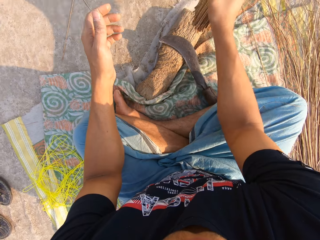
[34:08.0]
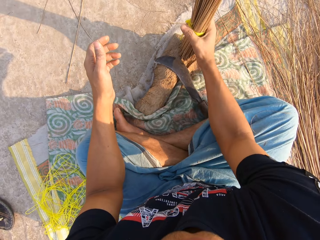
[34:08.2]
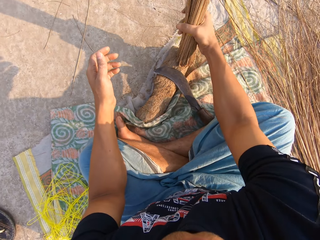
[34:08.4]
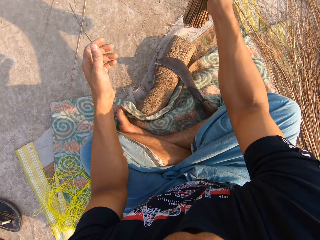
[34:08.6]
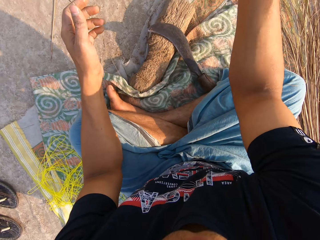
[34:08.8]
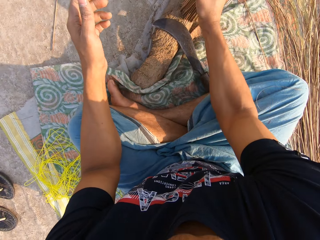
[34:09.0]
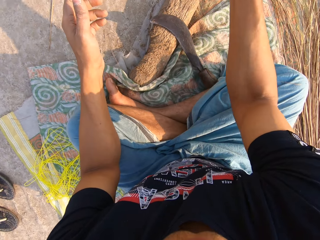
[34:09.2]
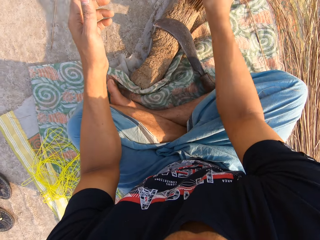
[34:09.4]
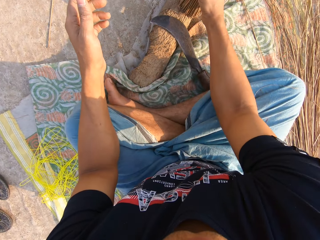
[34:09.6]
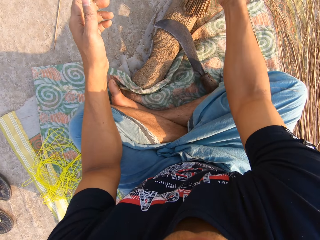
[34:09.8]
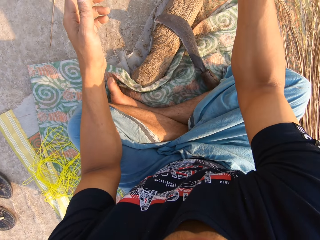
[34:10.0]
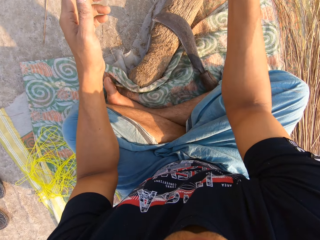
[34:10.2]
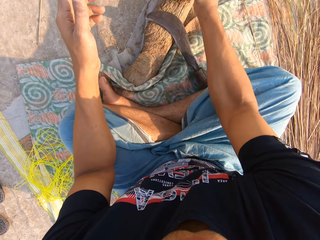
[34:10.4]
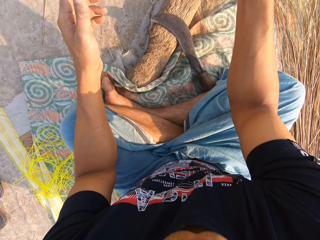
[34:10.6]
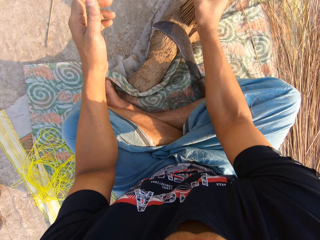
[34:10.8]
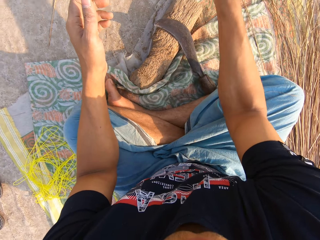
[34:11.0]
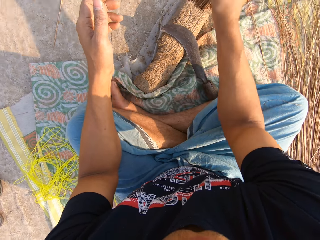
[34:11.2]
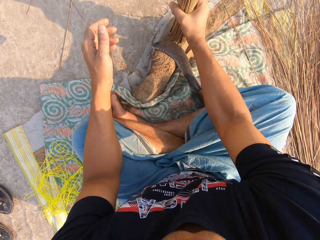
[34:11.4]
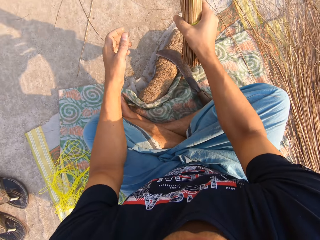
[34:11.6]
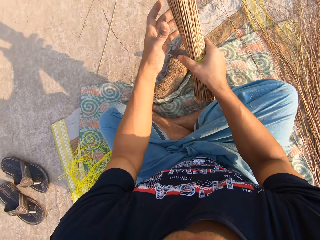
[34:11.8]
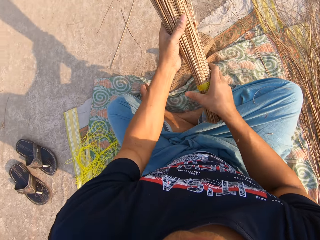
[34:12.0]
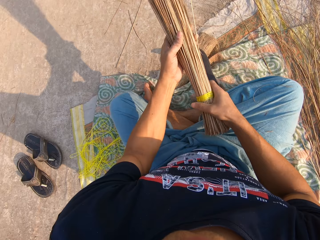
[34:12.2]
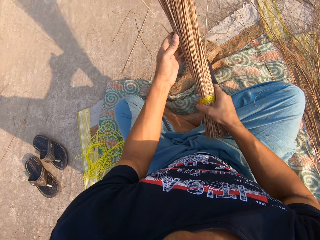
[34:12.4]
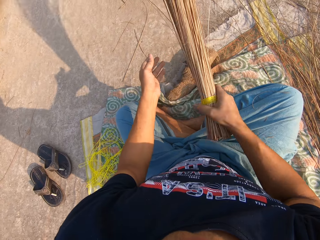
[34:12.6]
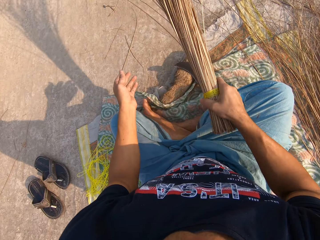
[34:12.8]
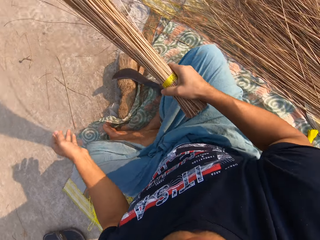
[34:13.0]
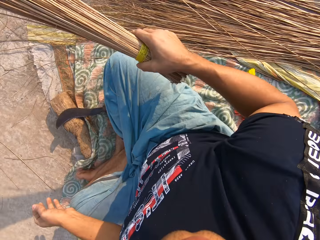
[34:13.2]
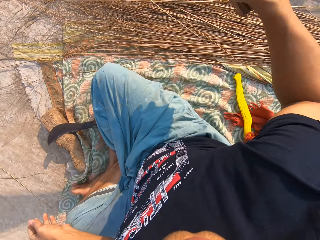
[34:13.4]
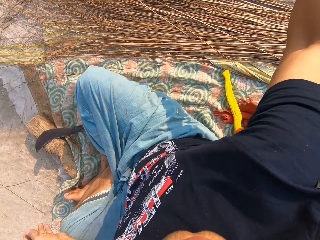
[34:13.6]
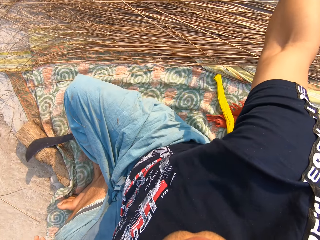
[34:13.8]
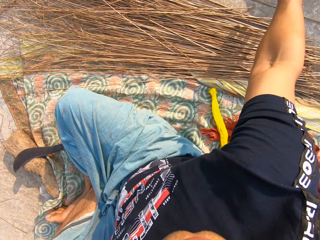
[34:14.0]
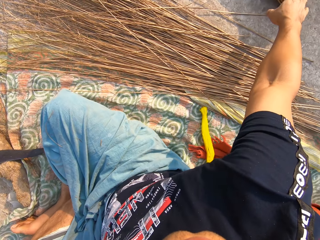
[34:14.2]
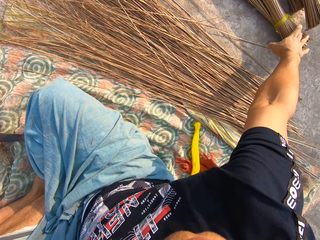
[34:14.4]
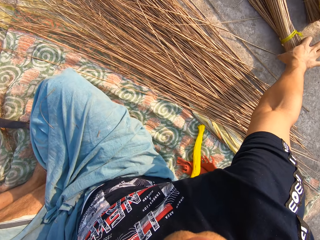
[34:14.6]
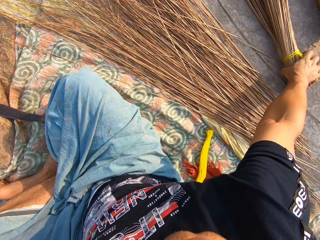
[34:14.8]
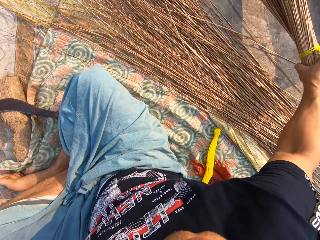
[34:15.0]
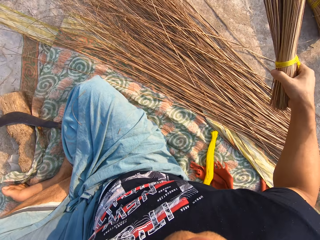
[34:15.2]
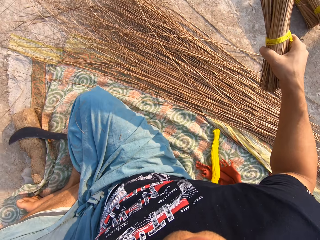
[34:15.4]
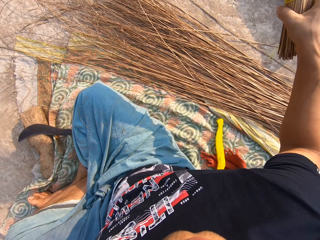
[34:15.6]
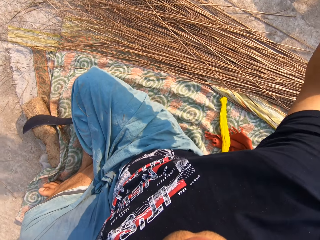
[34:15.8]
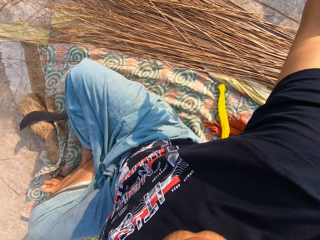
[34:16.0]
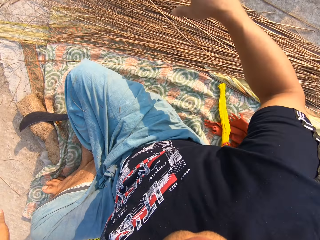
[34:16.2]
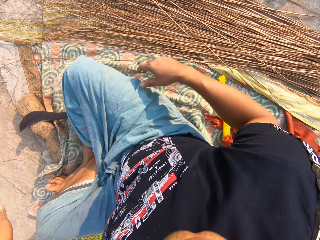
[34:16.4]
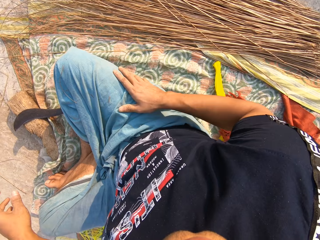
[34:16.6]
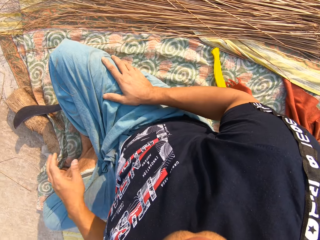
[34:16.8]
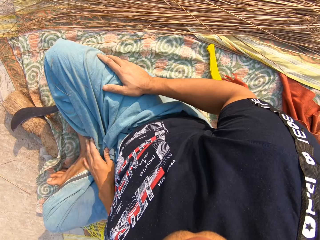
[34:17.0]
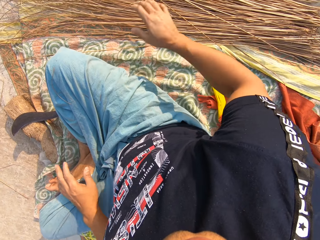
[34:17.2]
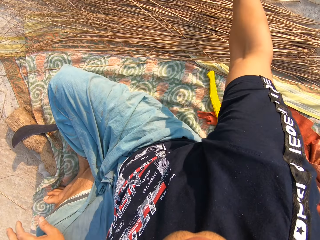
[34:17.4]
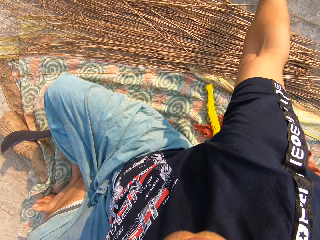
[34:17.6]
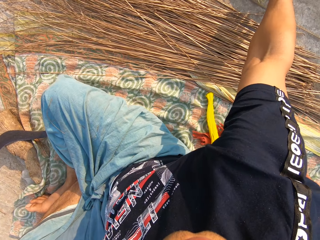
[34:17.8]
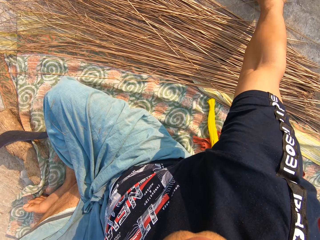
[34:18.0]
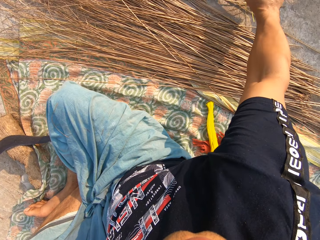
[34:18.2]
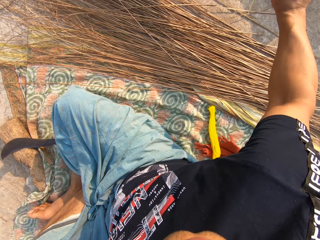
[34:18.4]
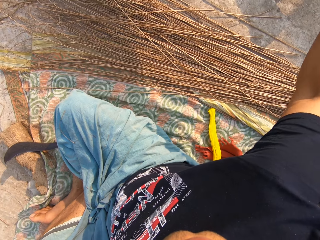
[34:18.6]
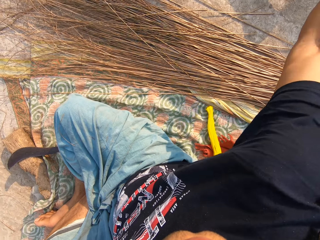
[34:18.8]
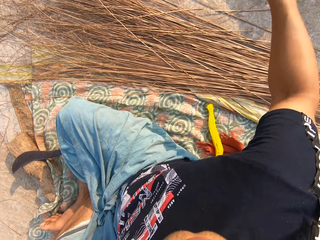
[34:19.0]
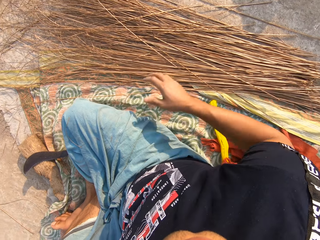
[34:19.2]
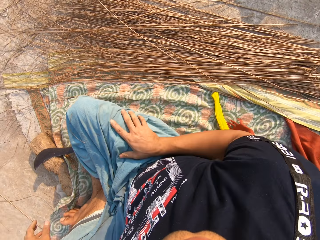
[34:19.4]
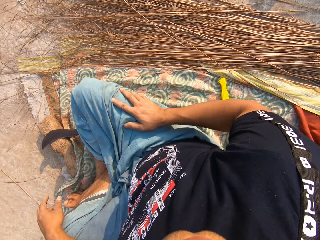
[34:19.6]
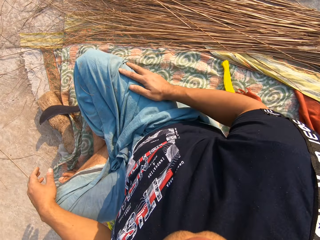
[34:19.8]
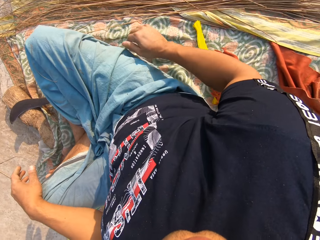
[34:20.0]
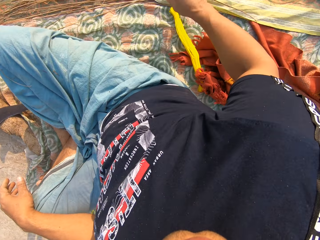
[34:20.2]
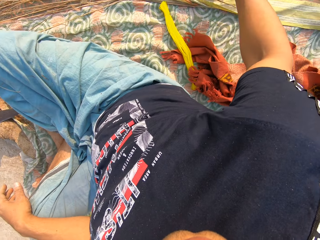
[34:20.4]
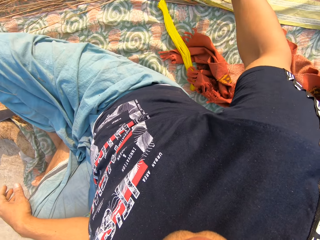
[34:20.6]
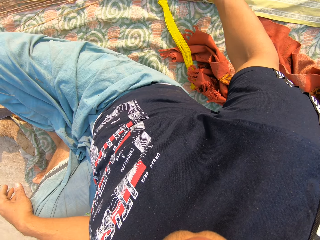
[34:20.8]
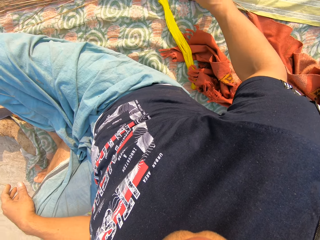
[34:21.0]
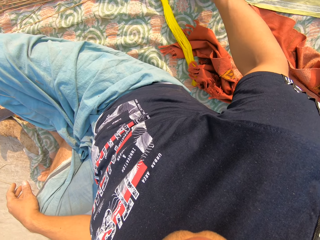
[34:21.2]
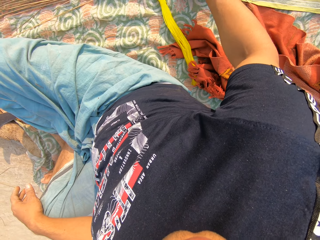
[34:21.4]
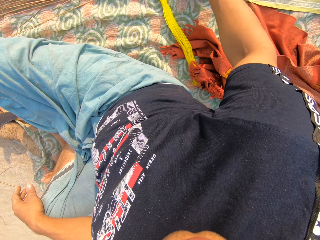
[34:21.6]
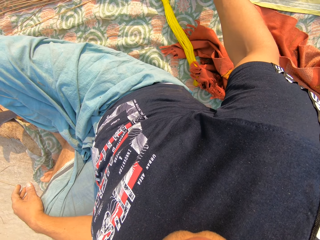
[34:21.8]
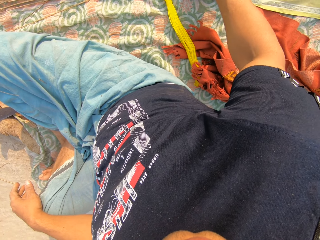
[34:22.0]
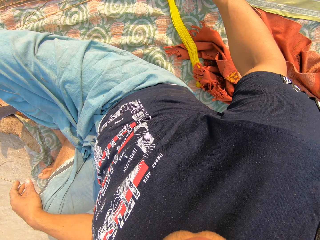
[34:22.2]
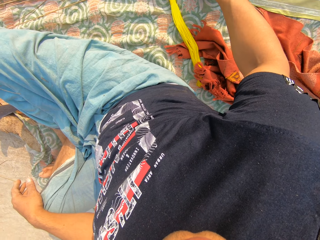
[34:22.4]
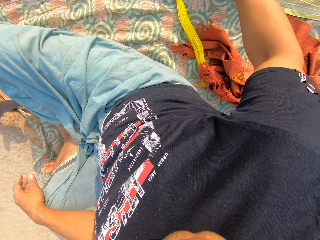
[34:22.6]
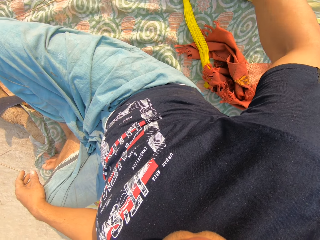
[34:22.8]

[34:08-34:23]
The camera wearer holds the broom with both his hands. He shakes the broomstick. He throws the broomstick away. He picks up the broom from the floor with his right hand. He shakes the broomstick and throws the broomstick away. He places his hand on his hip. He picks up another broomstick and throws the broomstick away. He places his hand on his hip. He stares at the cloth.

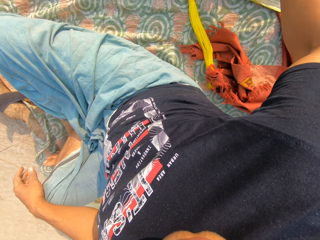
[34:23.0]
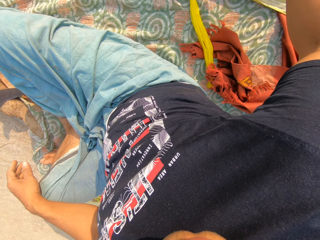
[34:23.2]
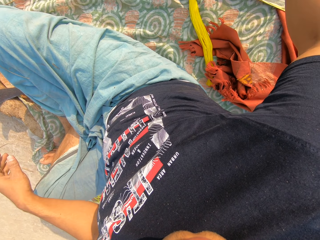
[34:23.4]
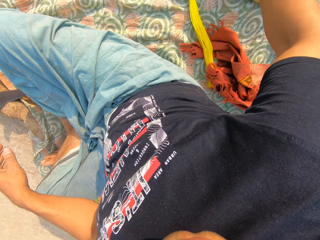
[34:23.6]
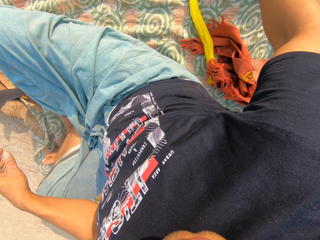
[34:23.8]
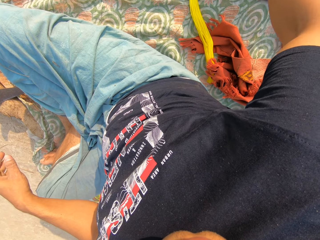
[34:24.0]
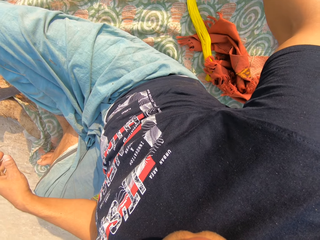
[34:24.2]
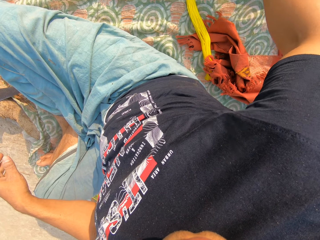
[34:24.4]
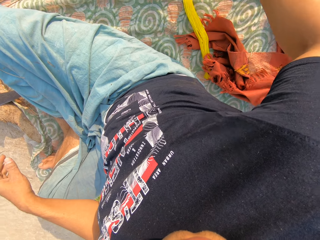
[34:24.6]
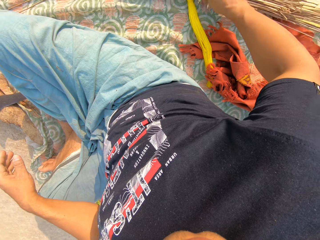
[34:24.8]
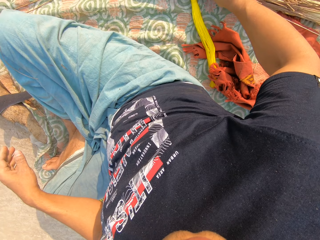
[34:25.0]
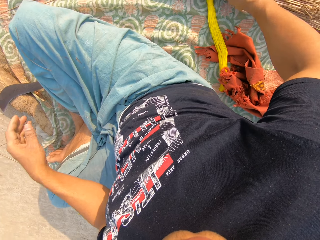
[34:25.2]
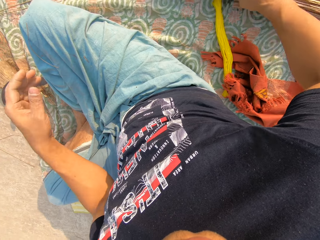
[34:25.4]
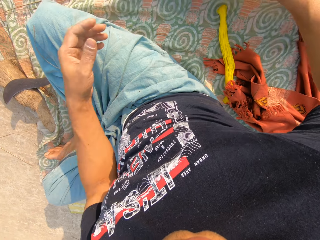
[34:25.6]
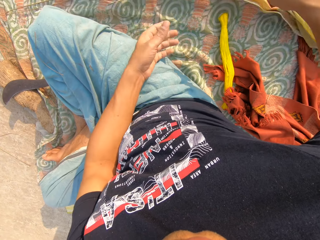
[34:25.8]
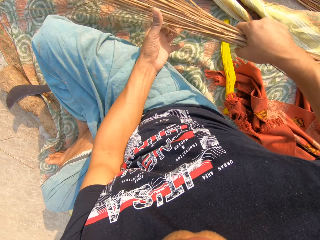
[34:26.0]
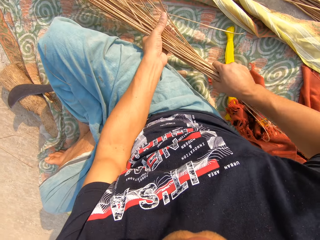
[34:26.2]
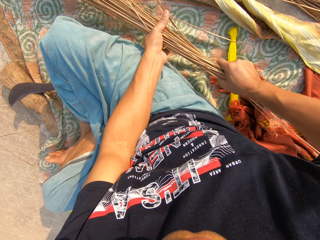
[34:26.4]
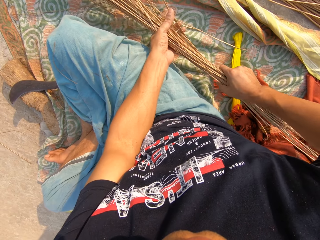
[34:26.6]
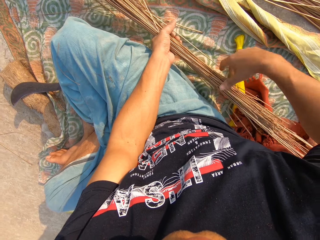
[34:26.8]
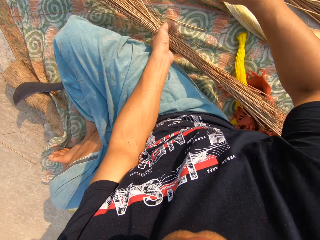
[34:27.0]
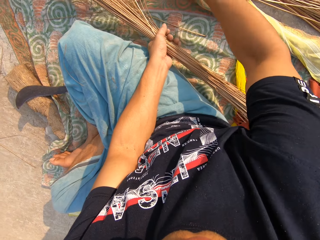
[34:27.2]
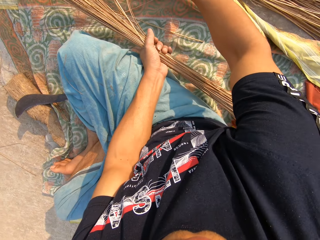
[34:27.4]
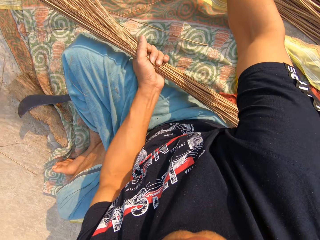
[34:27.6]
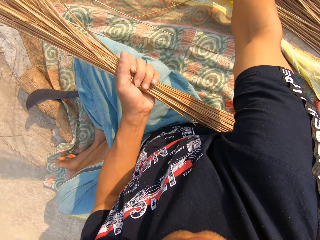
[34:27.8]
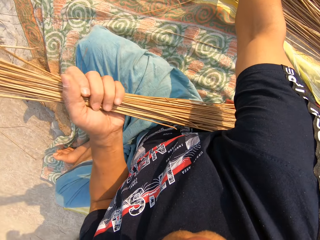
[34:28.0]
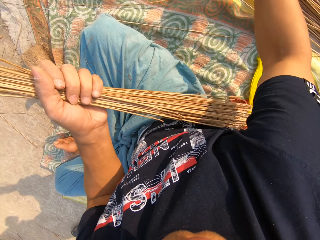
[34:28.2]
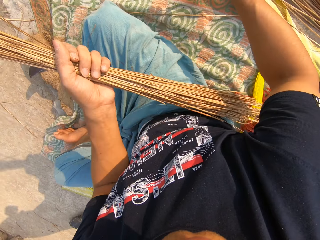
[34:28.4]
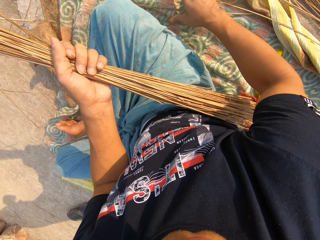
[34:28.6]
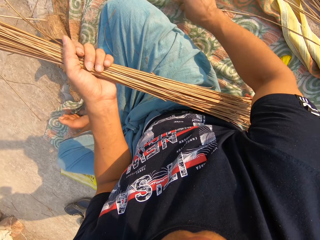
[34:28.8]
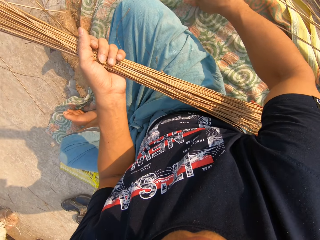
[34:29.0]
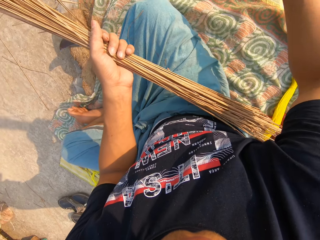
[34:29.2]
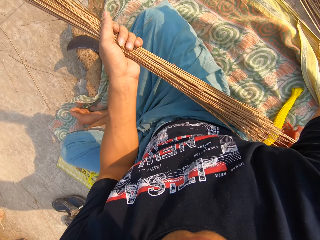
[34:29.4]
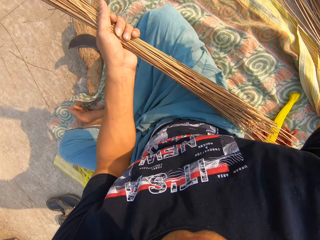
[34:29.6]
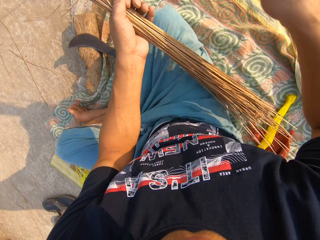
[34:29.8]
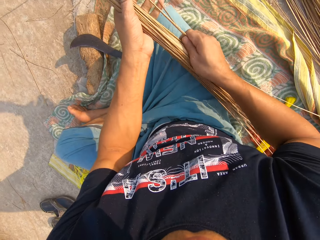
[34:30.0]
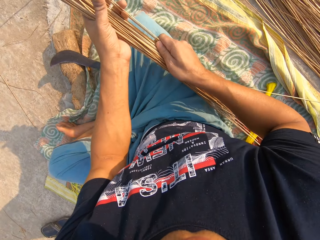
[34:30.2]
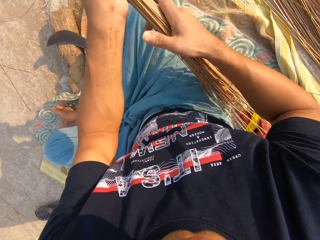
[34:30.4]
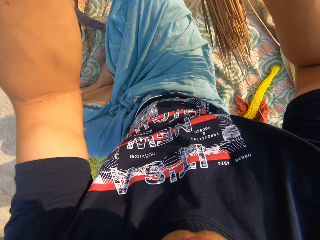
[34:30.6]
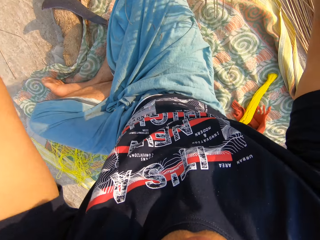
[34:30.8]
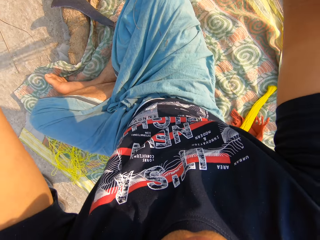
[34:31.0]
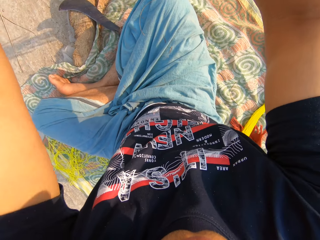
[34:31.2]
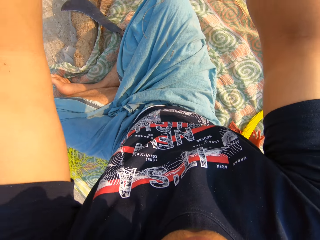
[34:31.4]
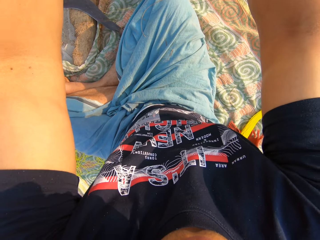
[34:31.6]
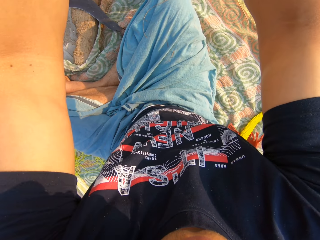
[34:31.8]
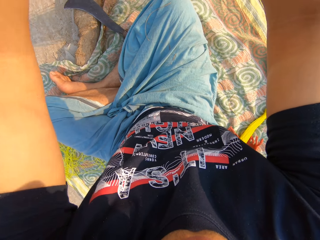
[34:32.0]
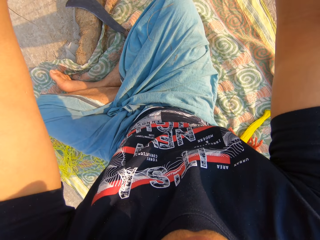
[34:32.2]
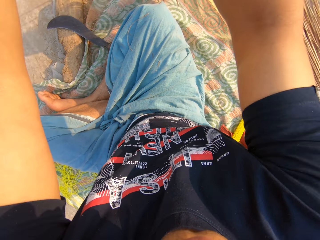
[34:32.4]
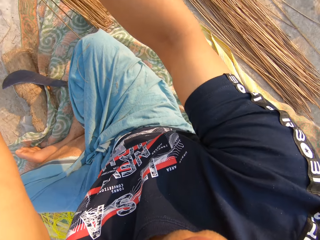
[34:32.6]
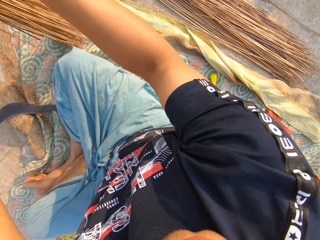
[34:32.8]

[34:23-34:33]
The camera wearer picks up the broomsticks. He places the broomsticks in his left hand. He holds the brooms with both hands. He picks up the broomsticks. He places the broomsticks in his left hand. He picks up the broomsticks. He organizes the broomsticks with his hands.
